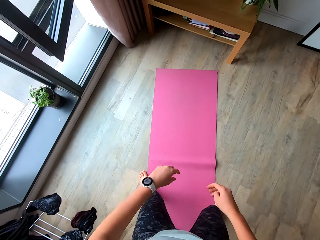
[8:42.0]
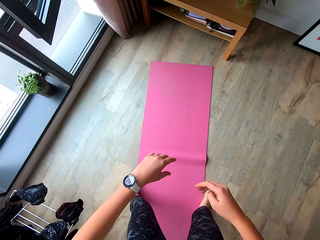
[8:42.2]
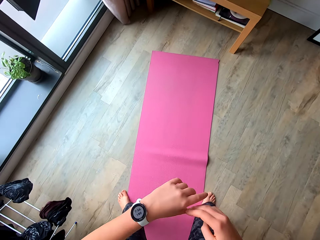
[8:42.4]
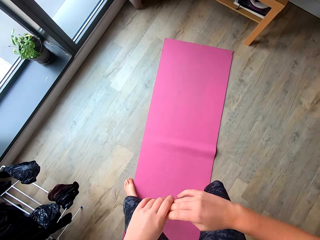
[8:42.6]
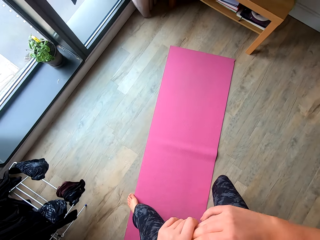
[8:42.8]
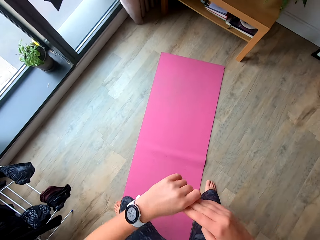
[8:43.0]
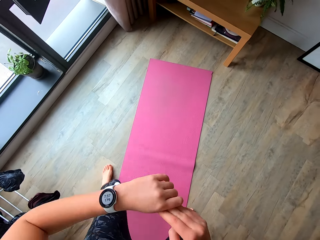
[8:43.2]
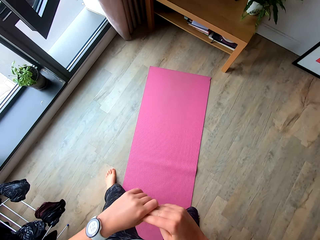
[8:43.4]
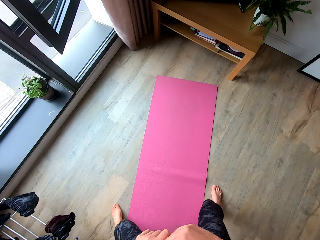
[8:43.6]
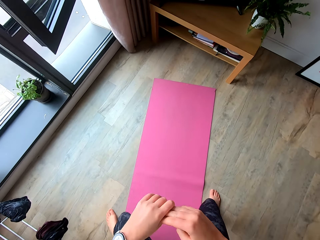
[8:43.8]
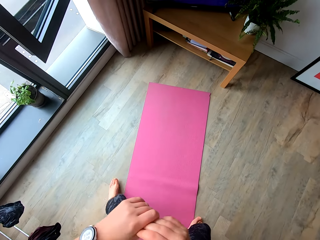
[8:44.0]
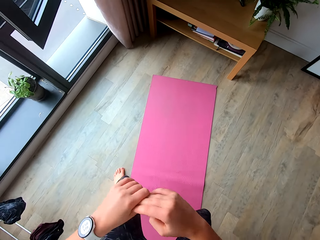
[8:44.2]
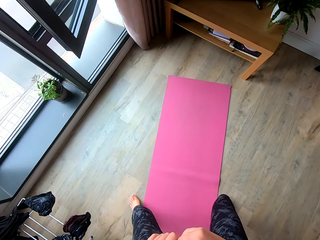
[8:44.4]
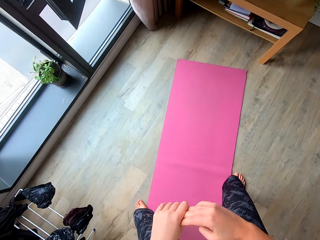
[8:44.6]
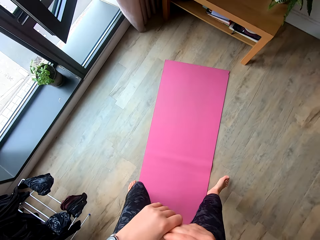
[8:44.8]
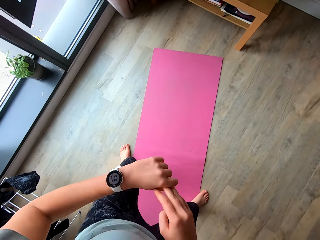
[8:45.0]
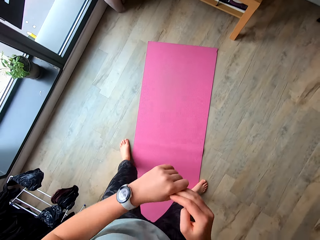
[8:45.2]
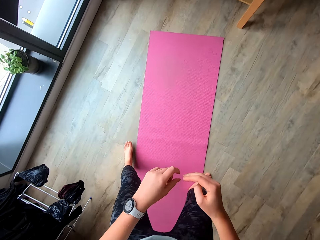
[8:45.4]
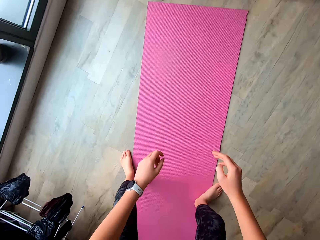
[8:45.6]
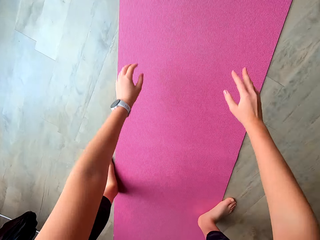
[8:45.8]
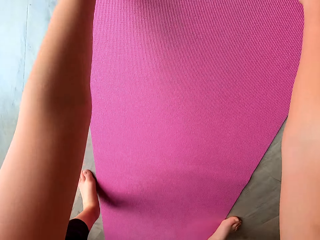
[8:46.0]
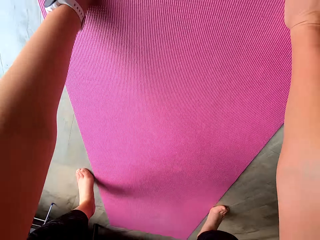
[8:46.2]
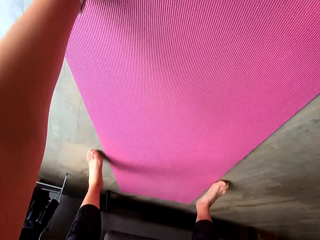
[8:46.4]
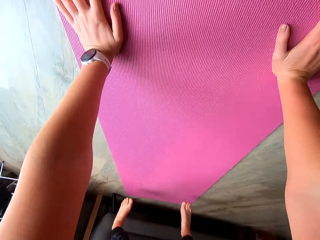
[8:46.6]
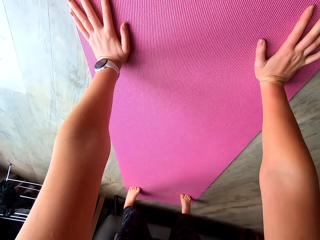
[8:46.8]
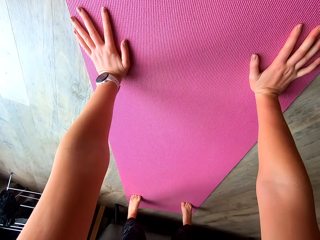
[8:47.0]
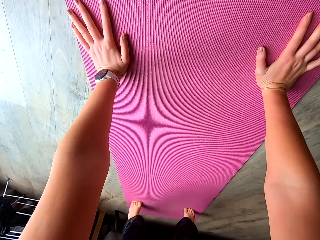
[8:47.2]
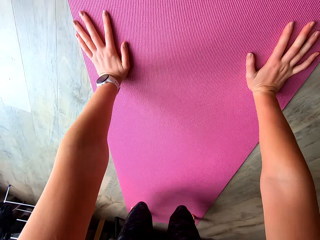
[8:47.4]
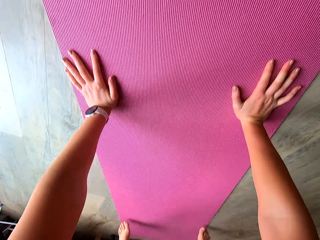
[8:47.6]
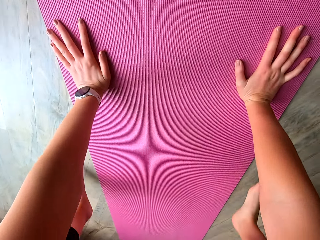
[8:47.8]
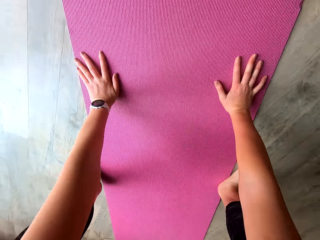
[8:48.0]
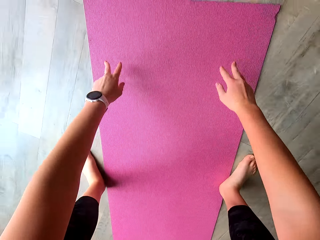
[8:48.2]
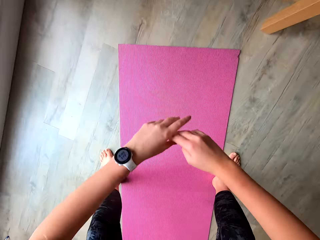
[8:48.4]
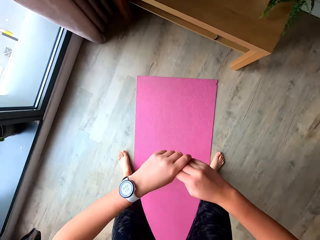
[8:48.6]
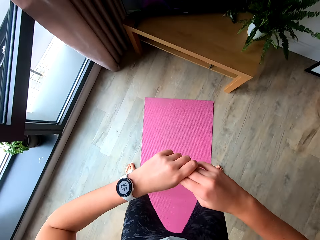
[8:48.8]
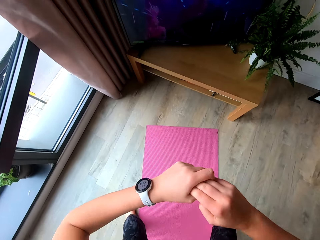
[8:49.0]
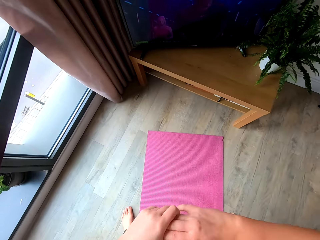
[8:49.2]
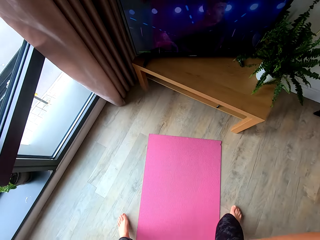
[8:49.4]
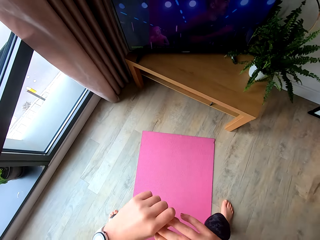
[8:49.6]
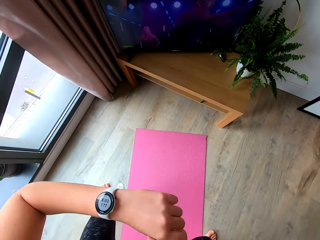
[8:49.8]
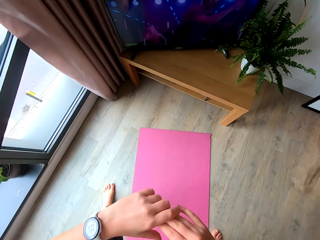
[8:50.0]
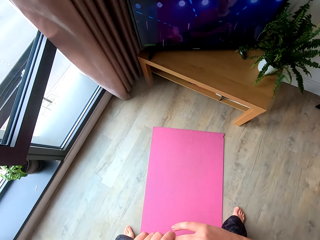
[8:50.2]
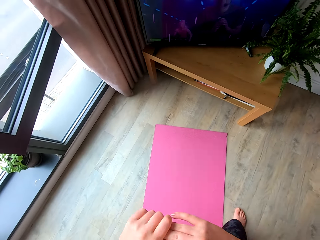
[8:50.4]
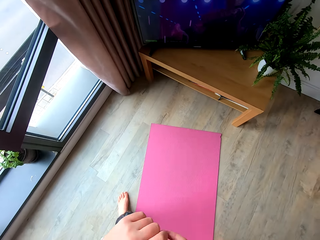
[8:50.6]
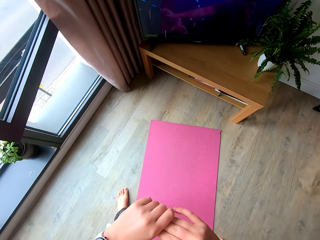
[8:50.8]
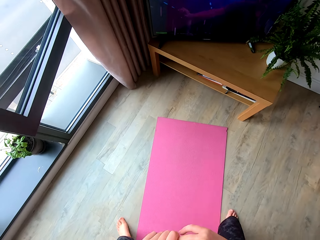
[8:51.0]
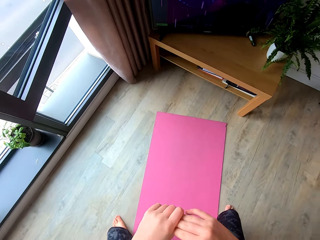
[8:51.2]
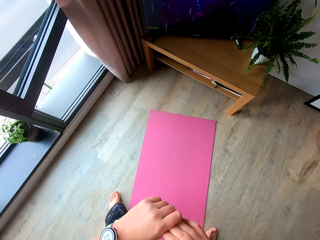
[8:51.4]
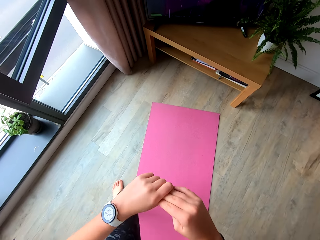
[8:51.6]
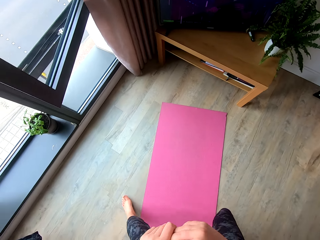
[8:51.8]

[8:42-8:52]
The camera wearer exercises. They squat on the mat. They exercise.

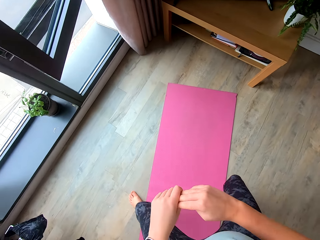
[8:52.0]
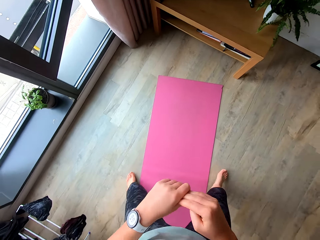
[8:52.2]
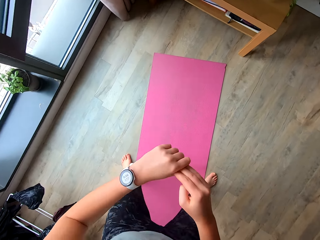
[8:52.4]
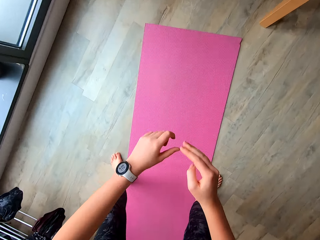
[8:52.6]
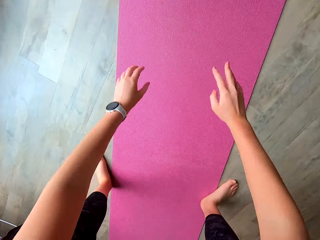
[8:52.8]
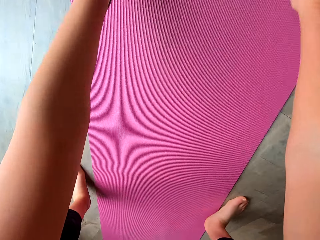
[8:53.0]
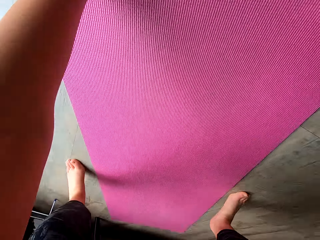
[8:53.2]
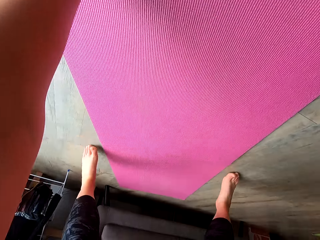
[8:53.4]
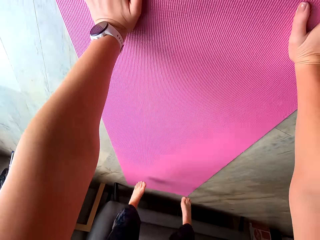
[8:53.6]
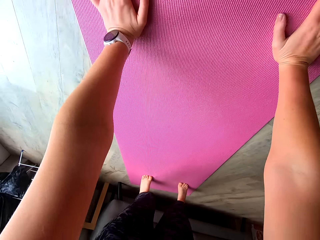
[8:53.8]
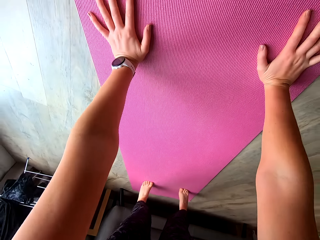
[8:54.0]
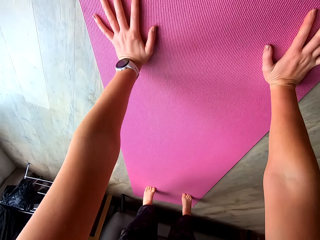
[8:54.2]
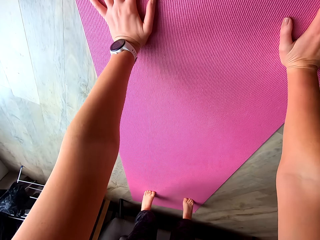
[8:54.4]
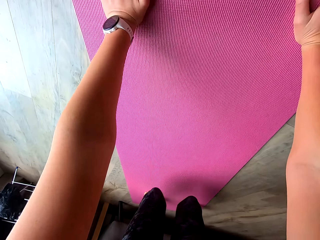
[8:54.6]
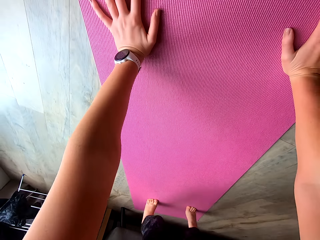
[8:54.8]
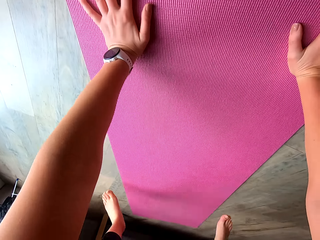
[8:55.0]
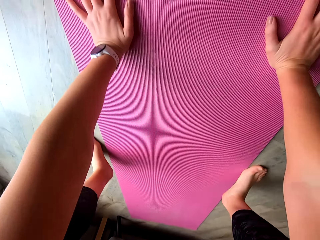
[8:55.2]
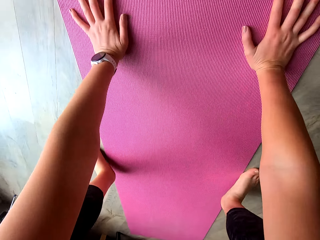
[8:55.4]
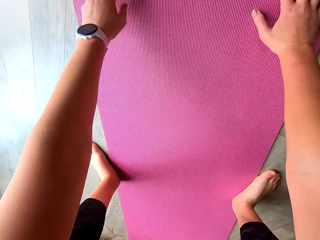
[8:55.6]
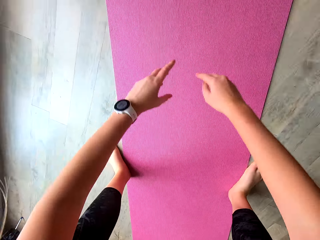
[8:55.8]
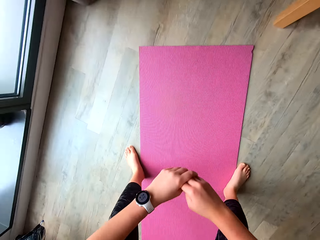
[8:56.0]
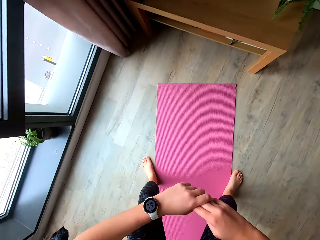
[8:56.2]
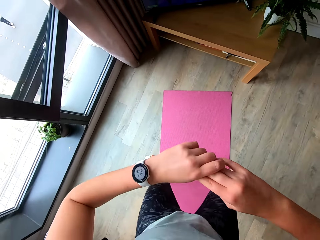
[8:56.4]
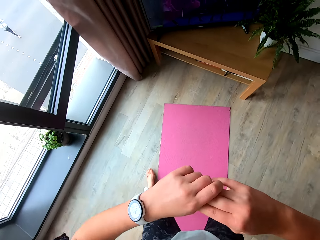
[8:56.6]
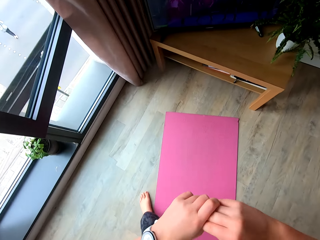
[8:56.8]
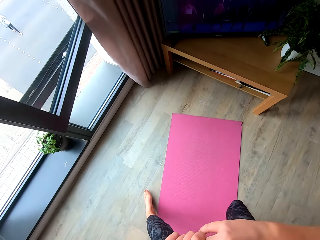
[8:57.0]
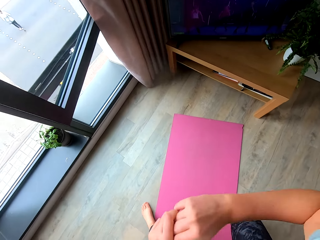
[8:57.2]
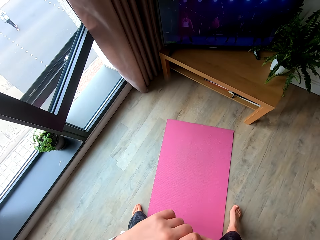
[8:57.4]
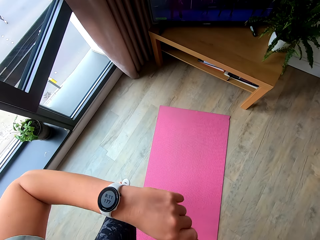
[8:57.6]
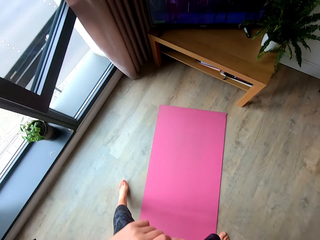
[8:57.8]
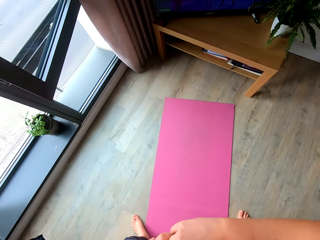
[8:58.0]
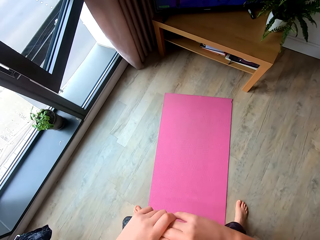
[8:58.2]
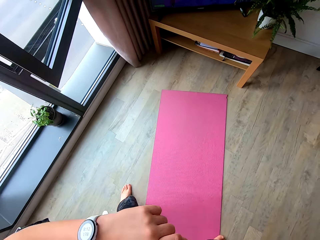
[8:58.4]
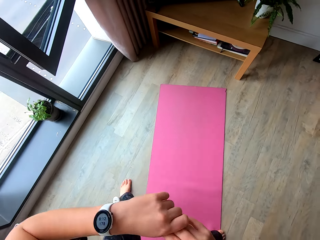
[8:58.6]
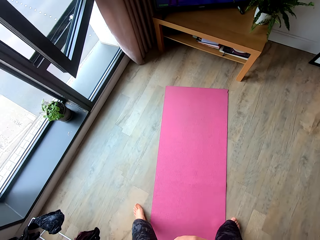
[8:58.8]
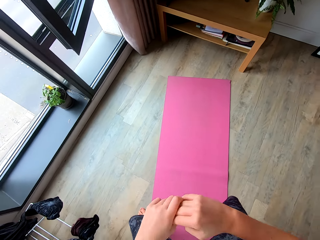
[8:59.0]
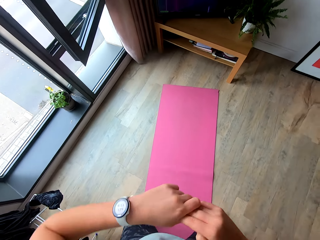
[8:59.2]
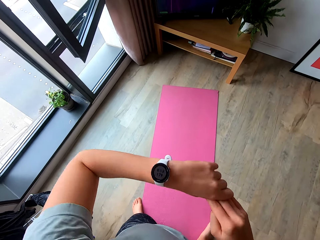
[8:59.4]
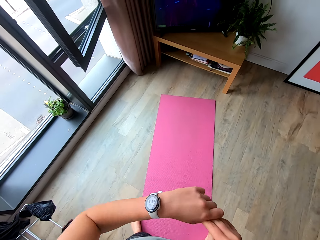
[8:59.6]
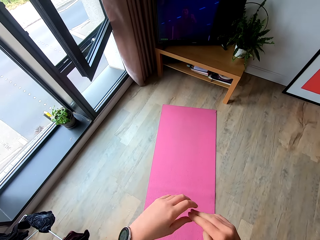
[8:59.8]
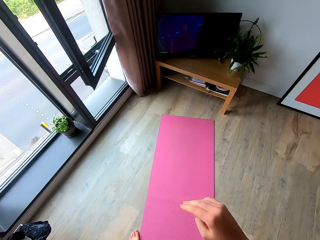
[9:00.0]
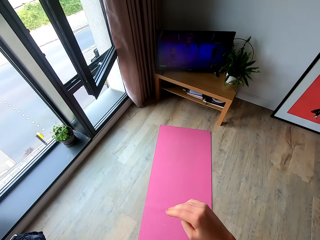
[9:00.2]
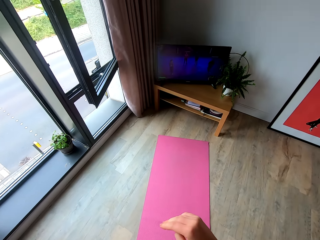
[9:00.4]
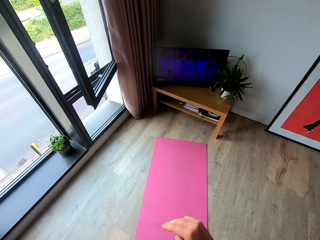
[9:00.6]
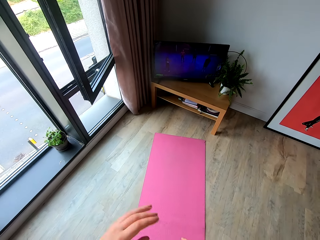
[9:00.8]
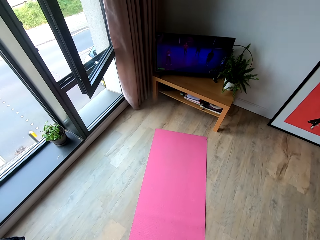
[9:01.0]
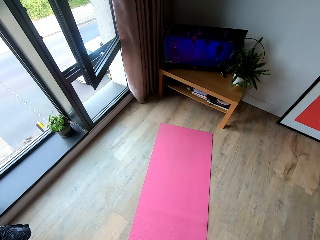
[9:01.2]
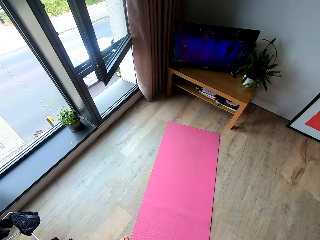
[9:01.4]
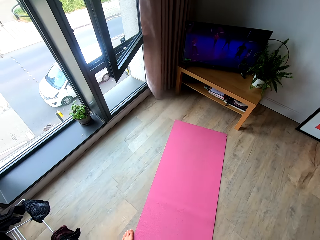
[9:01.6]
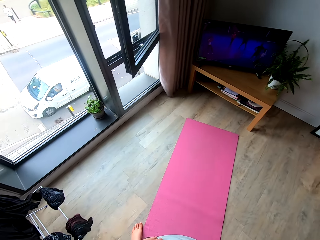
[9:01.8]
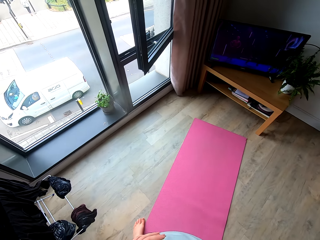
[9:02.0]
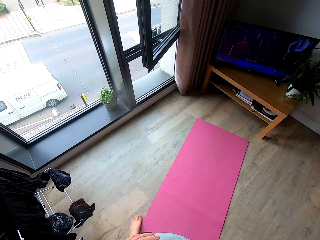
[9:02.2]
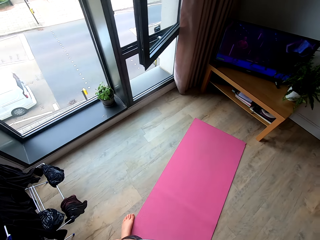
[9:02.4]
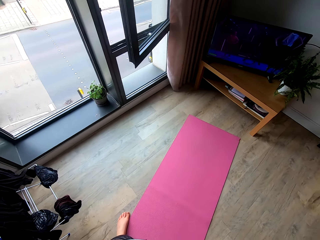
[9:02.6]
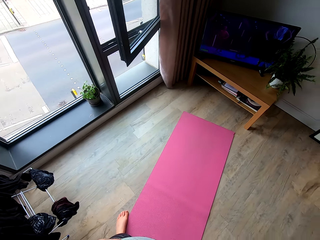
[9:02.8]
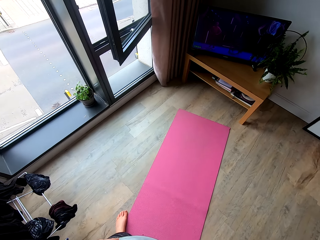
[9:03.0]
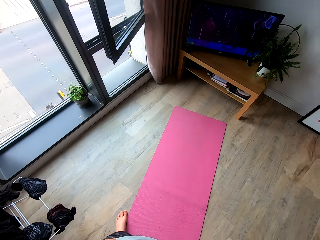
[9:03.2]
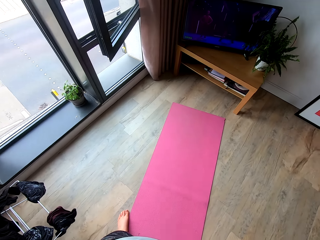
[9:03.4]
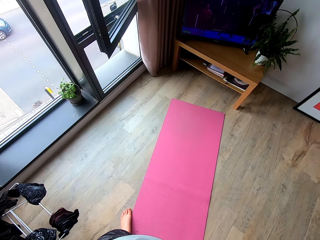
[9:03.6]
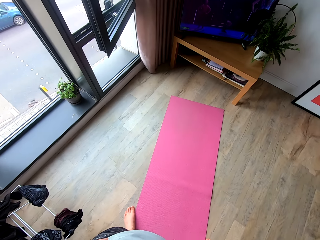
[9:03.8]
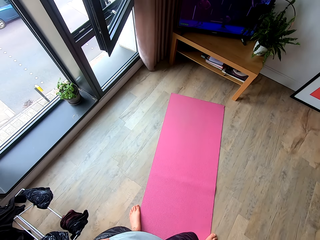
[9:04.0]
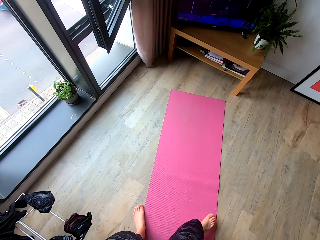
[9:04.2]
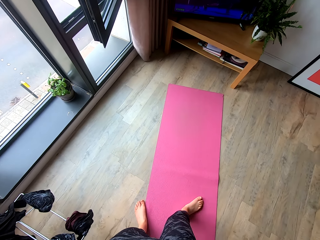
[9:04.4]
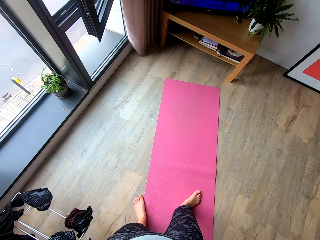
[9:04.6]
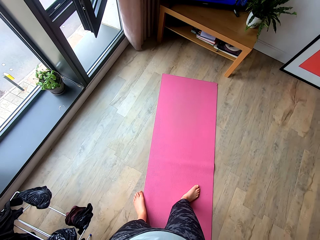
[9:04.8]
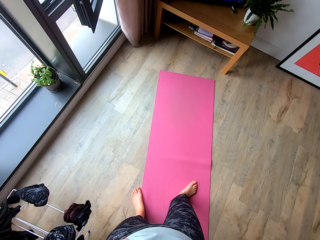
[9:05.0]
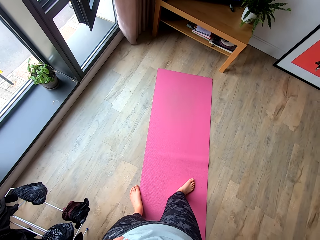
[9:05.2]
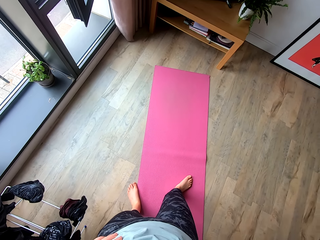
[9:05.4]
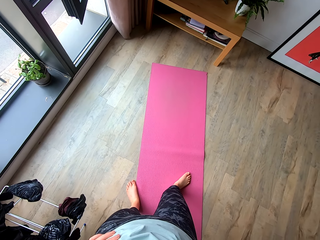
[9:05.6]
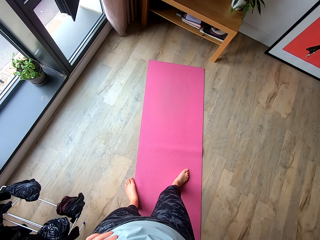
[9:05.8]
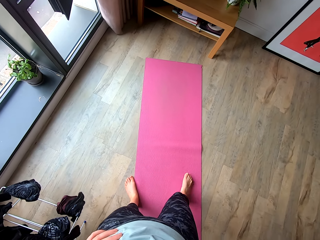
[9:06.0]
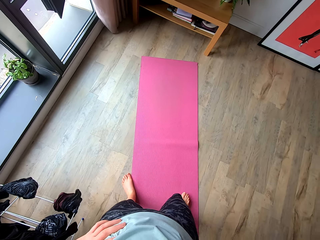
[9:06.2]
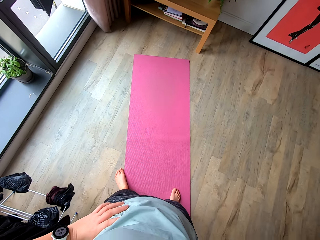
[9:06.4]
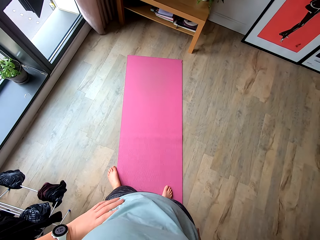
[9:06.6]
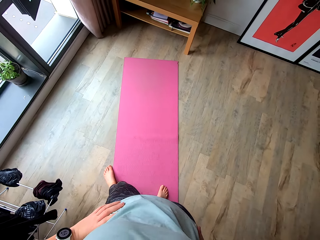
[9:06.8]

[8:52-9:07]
The camera wearer squats on the mat. They exercise. They move a hand. They look at the television. They step forward.
